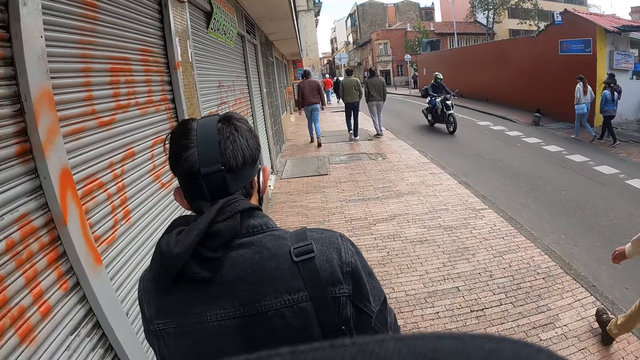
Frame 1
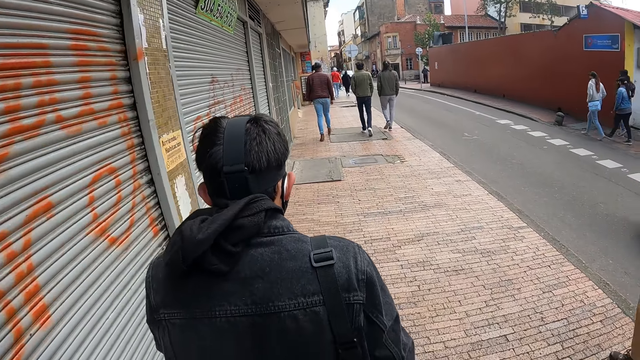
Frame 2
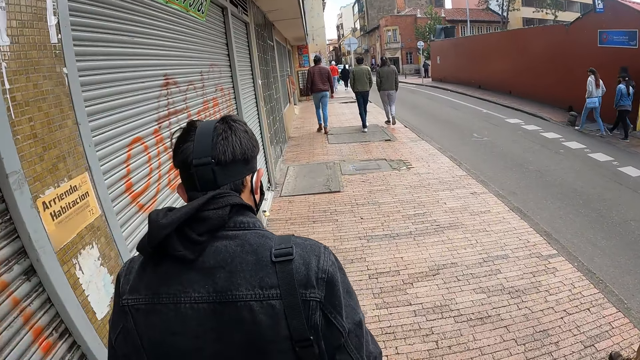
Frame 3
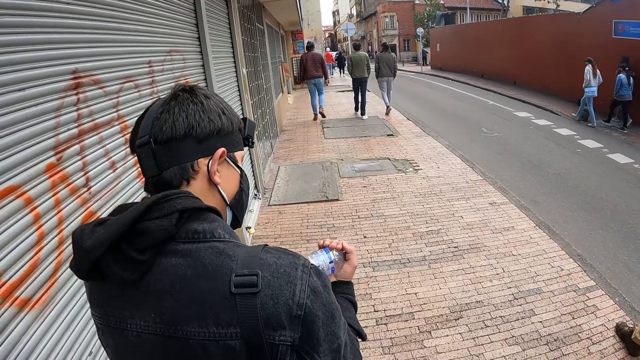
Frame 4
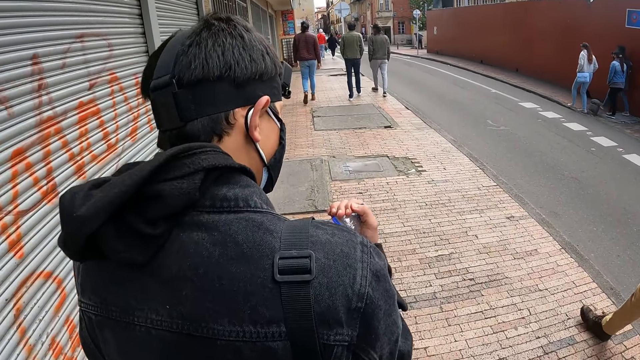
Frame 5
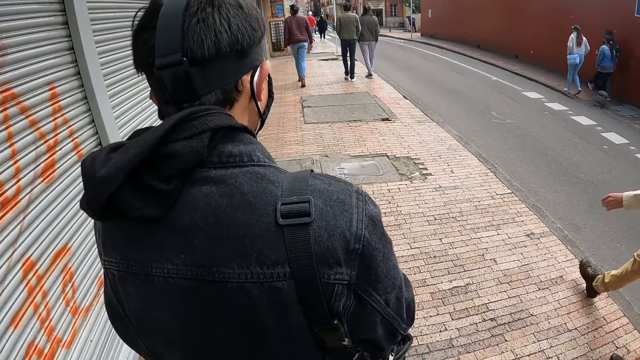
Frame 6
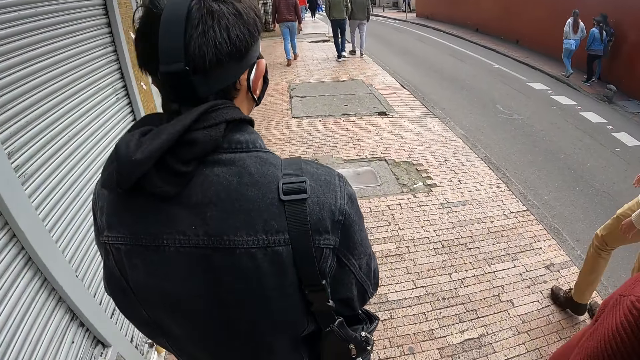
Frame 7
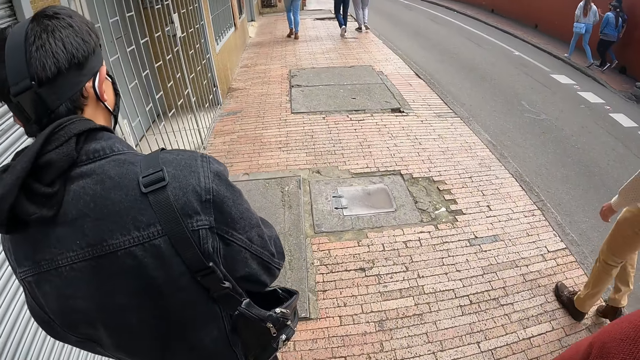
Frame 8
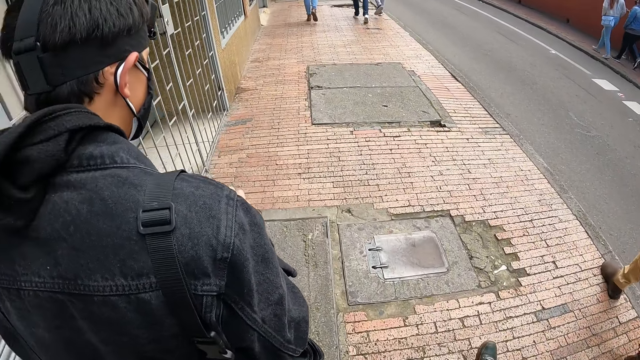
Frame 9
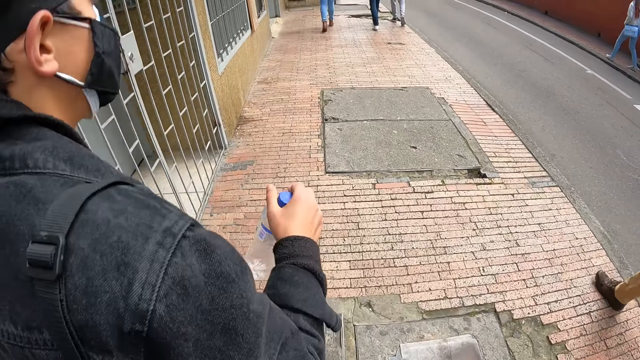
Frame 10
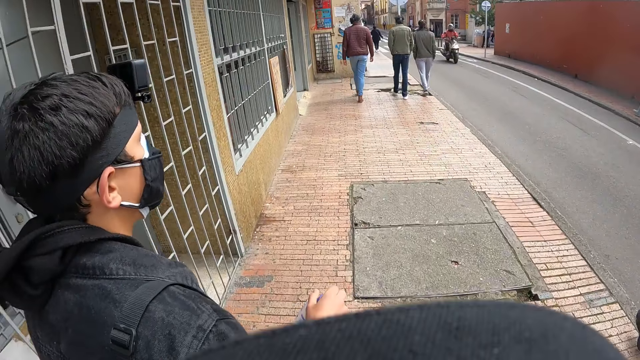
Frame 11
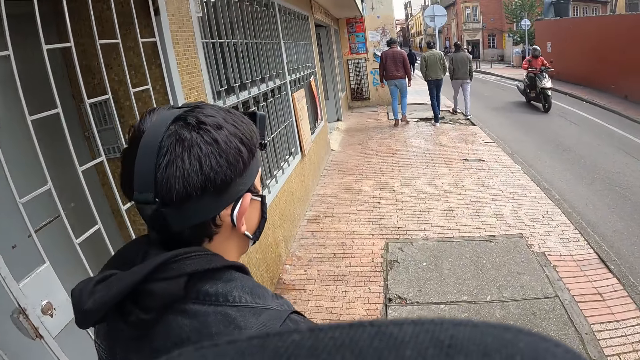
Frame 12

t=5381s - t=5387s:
The camera wearer walks along the road.

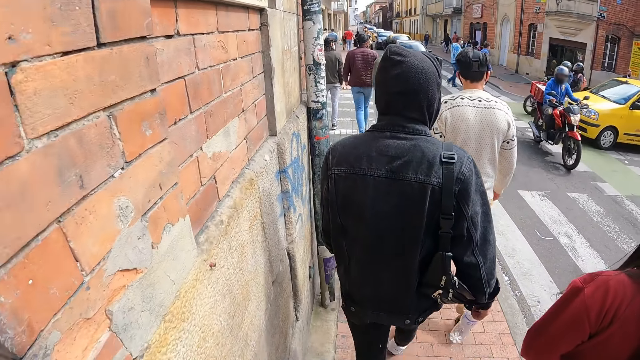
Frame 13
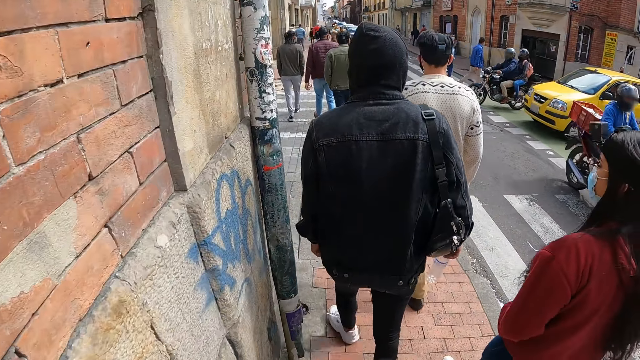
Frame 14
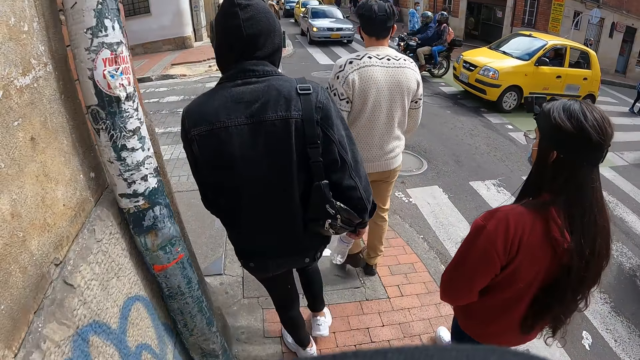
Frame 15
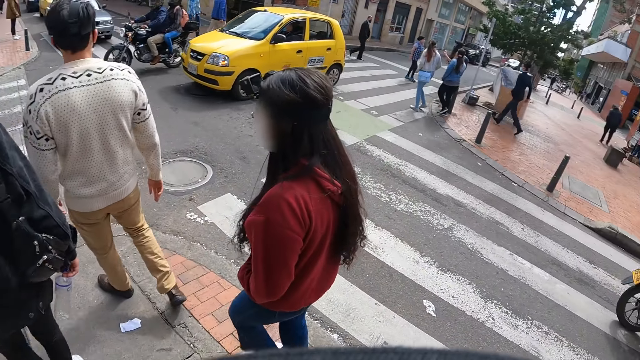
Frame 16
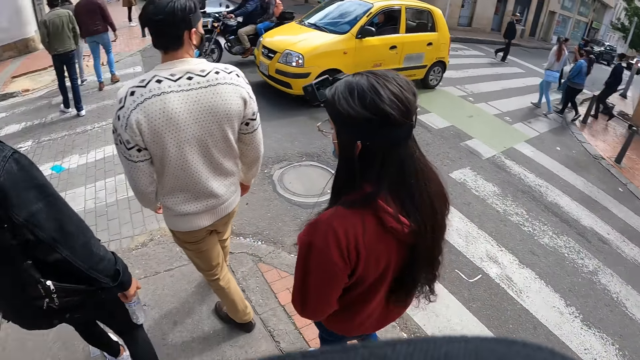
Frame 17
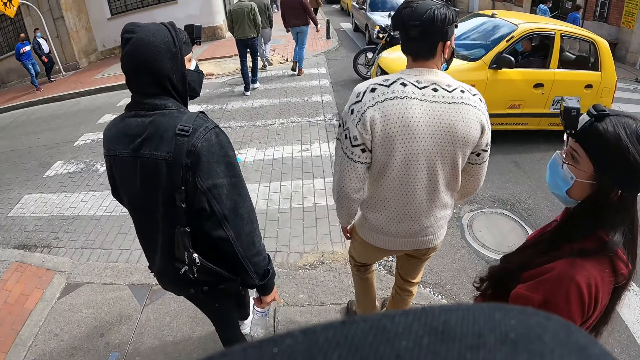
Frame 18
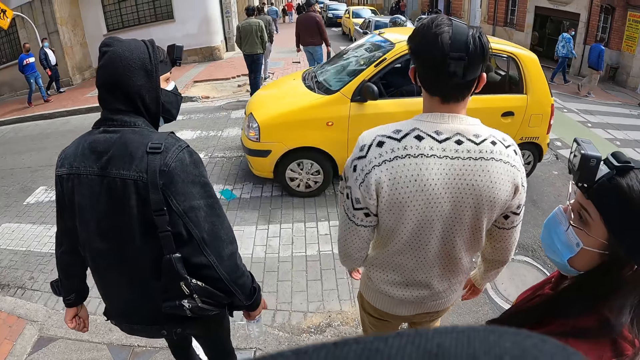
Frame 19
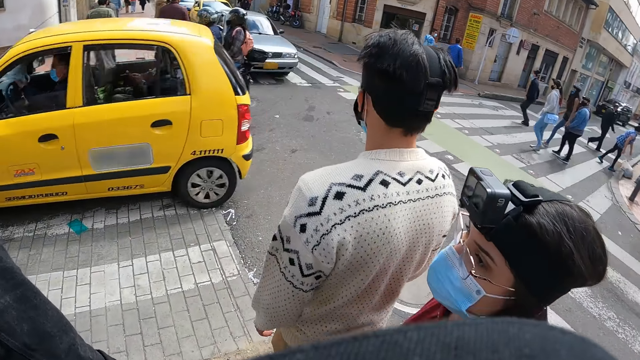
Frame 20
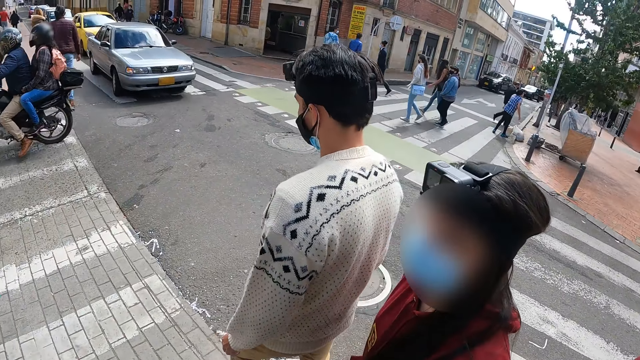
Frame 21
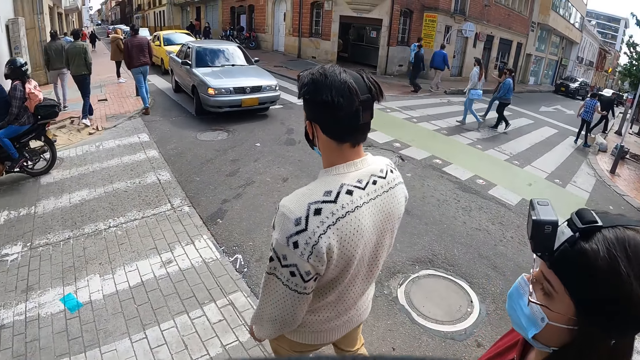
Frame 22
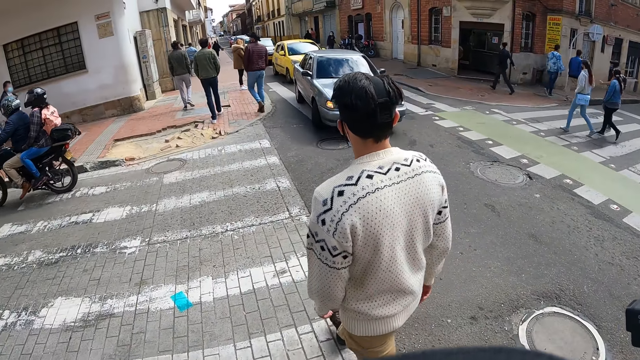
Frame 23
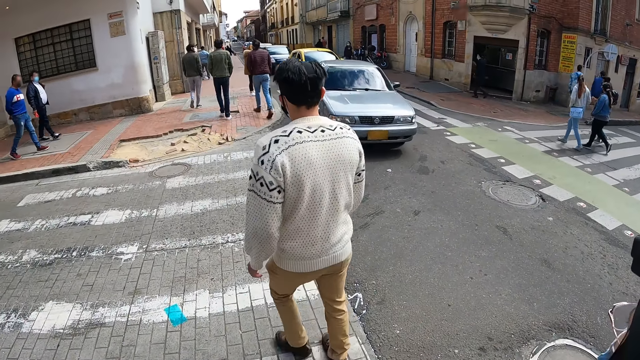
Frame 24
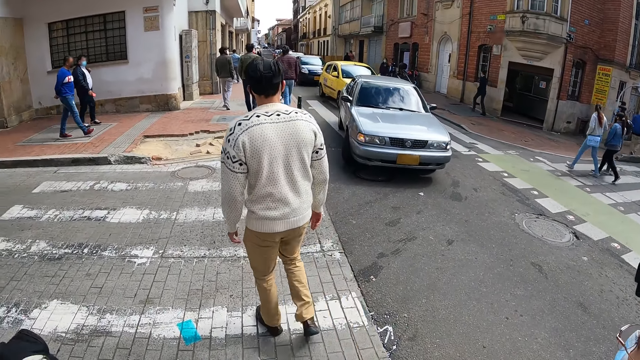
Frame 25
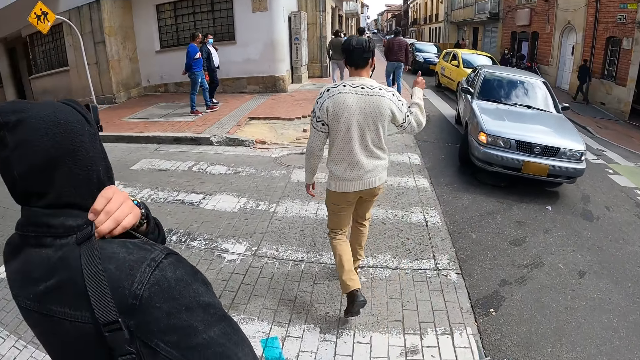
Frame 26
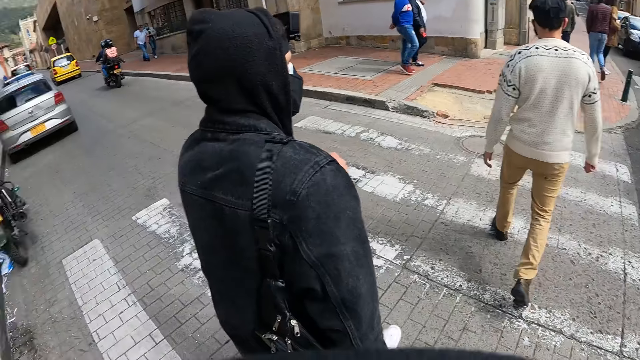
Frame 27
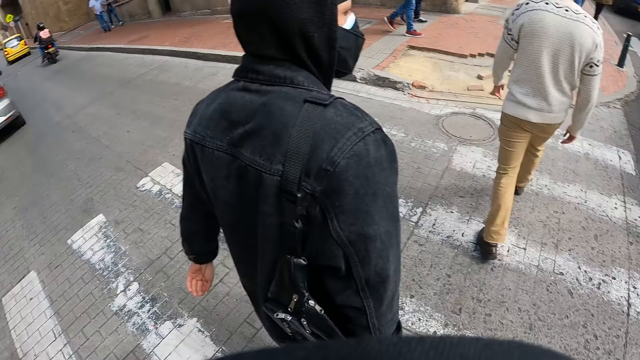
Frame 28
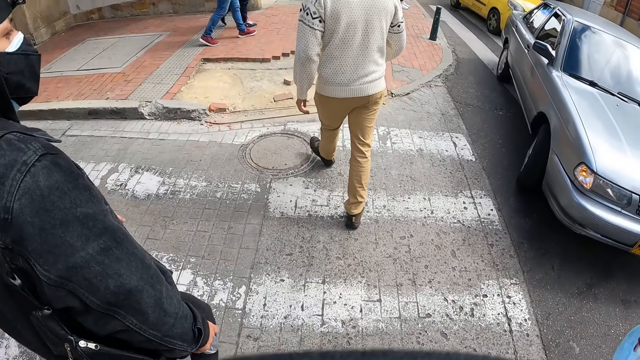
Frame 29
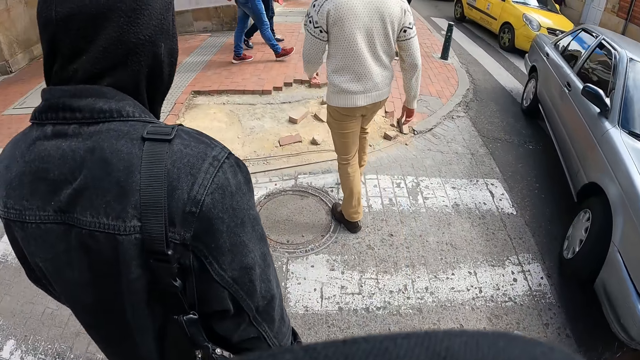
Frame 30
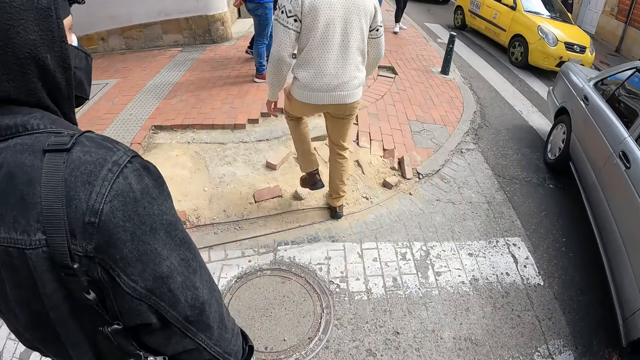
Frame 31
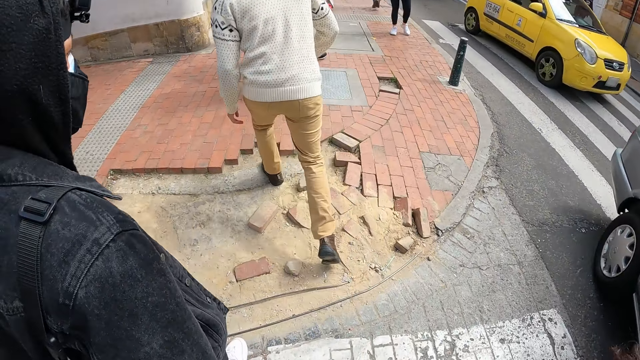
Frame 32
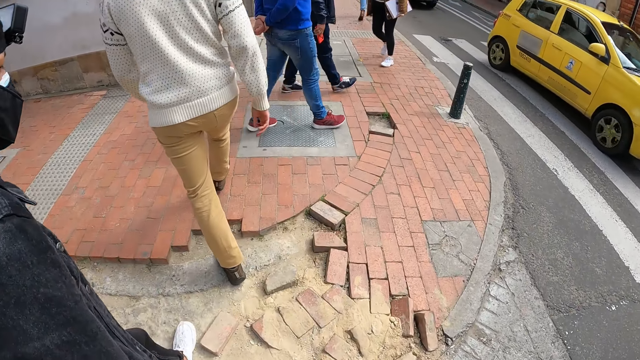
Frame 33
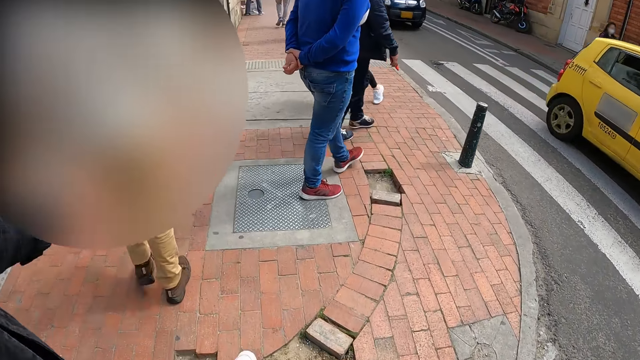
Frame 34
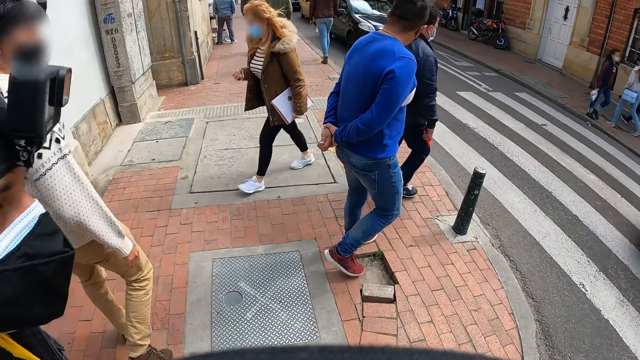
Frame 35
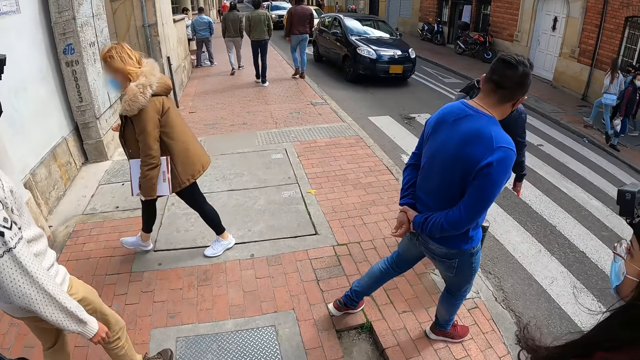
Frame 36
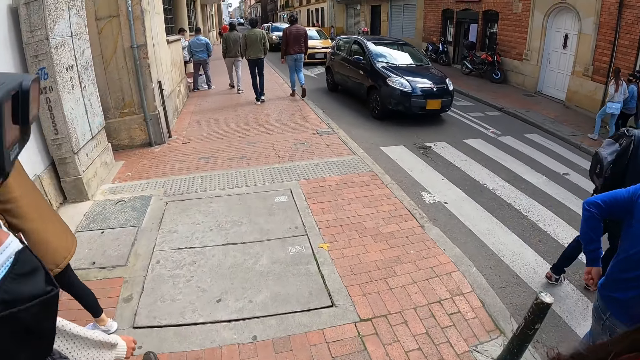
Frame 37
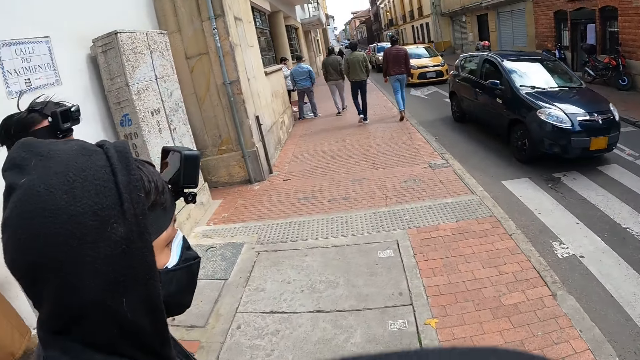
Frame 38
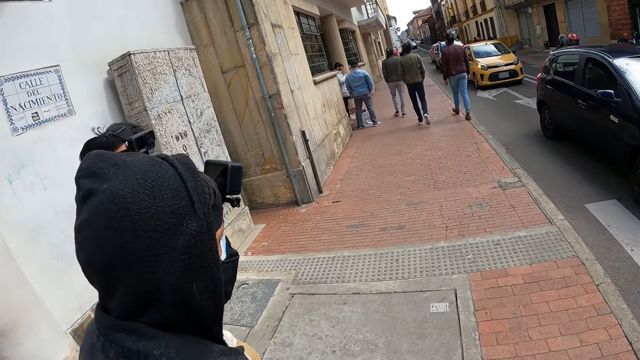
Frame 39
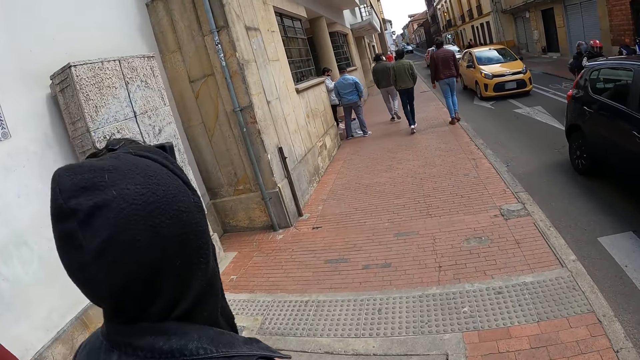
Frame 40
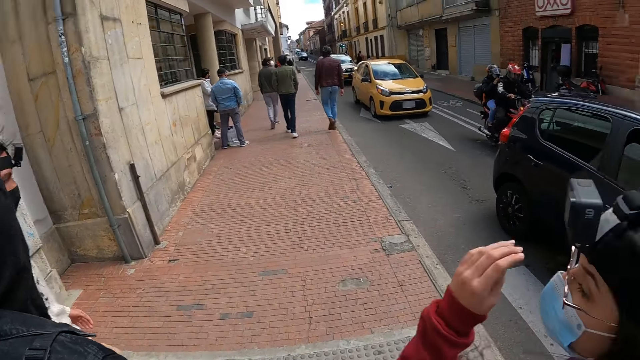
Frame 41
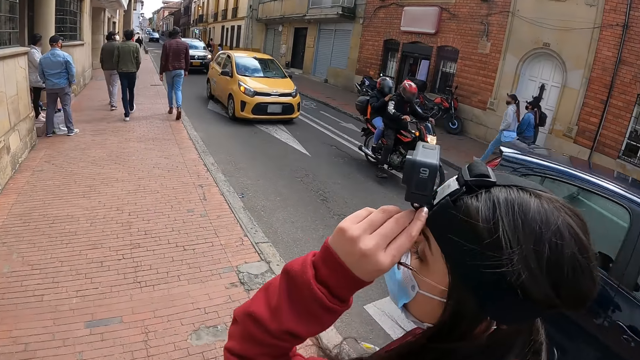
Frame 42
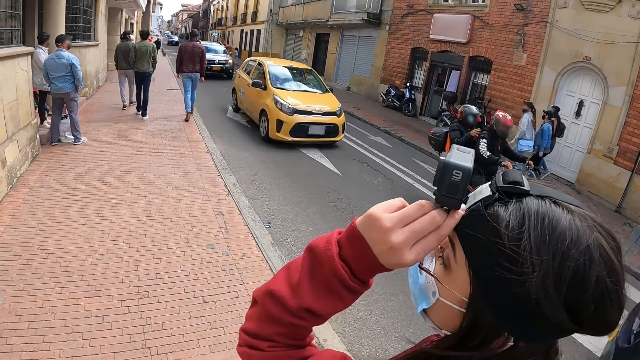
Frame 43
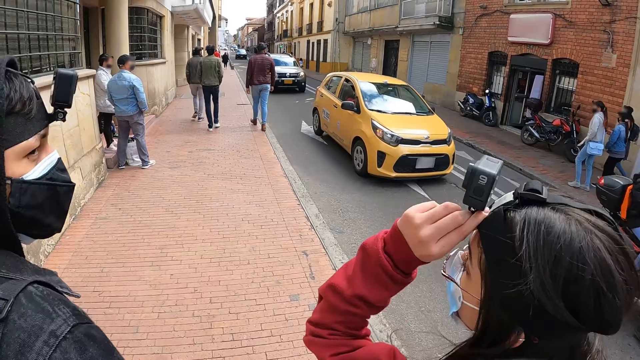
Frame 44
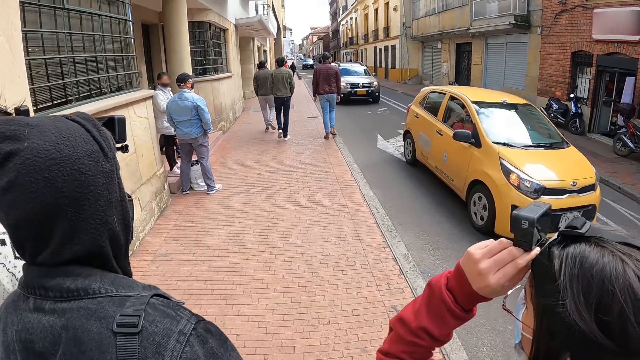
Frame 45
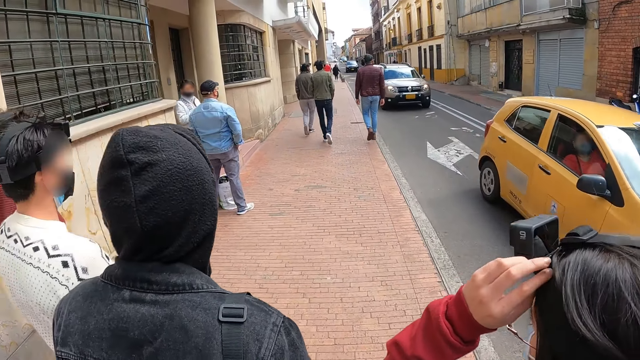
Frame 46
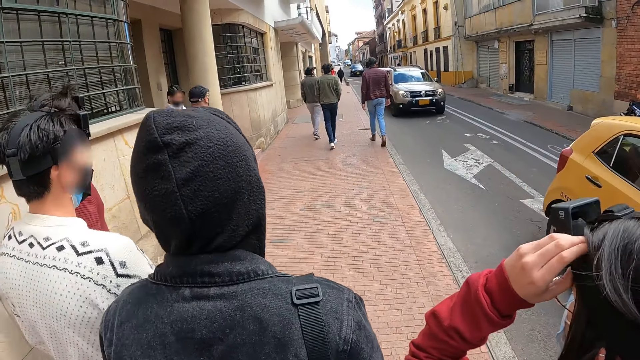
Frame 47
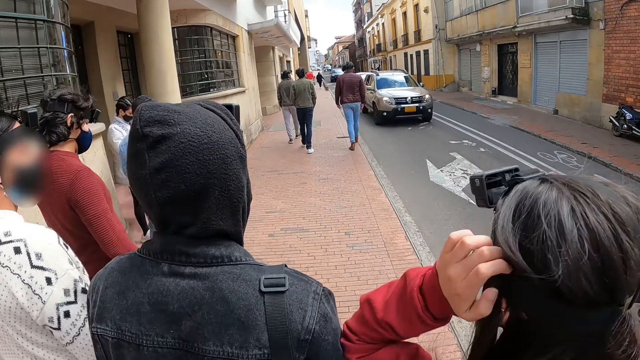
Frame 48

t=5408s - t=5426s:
The camera wearer looks around the house. He looks at a road on his left. He walks forward on a walkway. A person adjusts her head camera.
